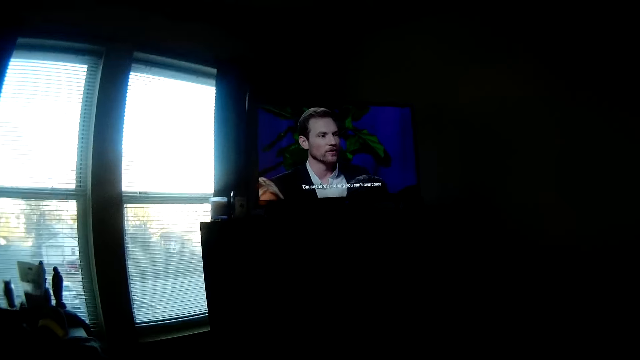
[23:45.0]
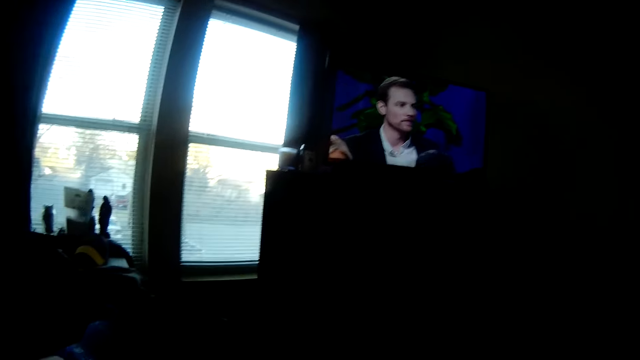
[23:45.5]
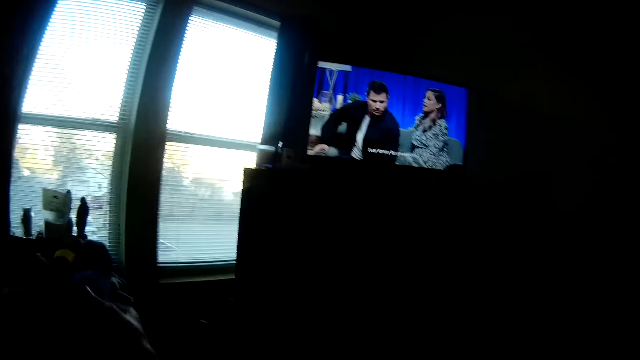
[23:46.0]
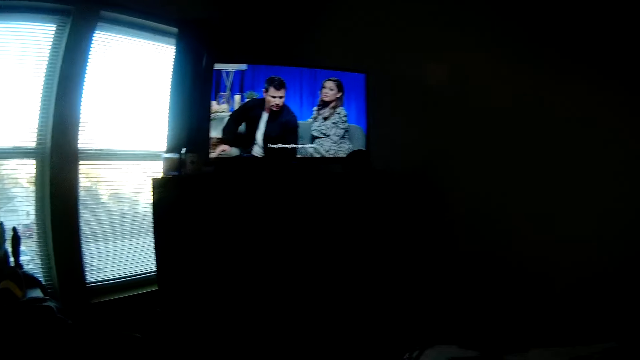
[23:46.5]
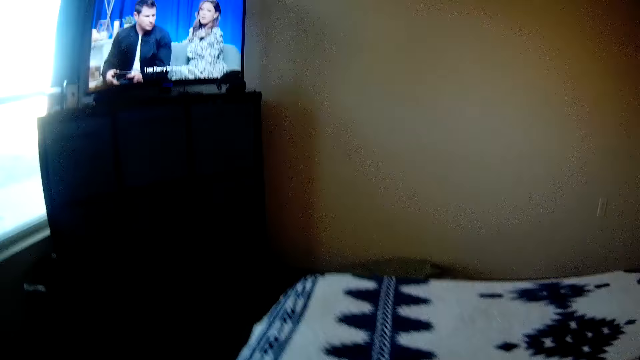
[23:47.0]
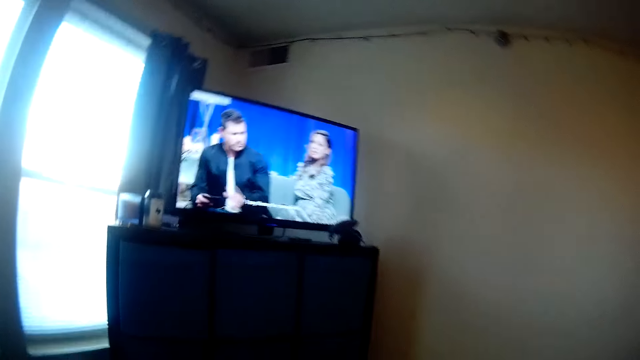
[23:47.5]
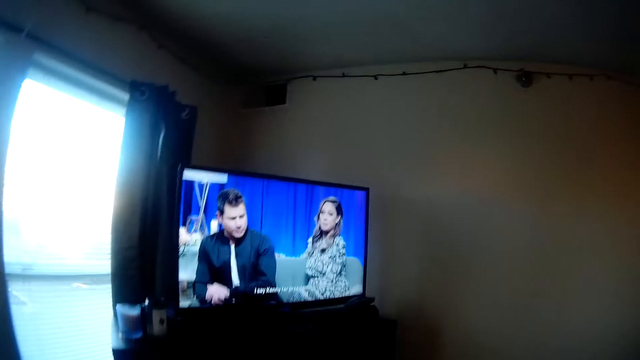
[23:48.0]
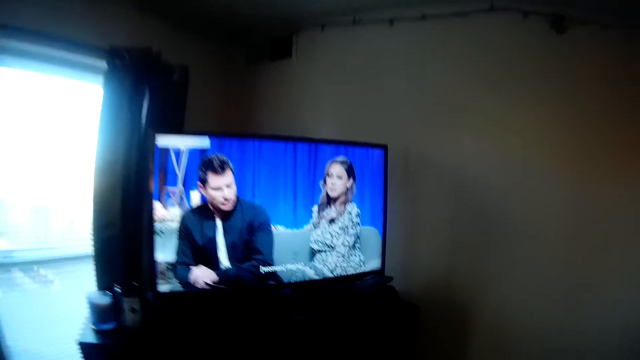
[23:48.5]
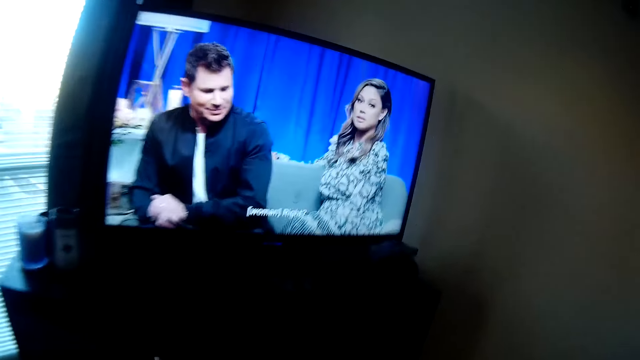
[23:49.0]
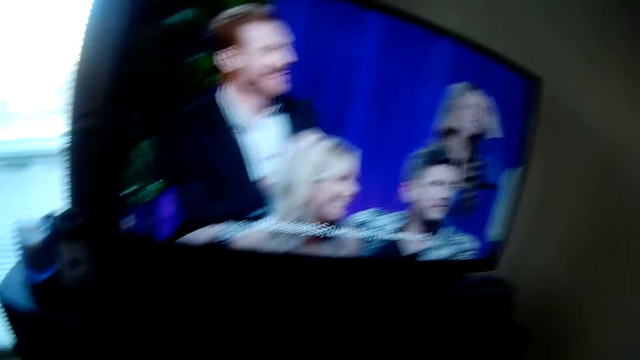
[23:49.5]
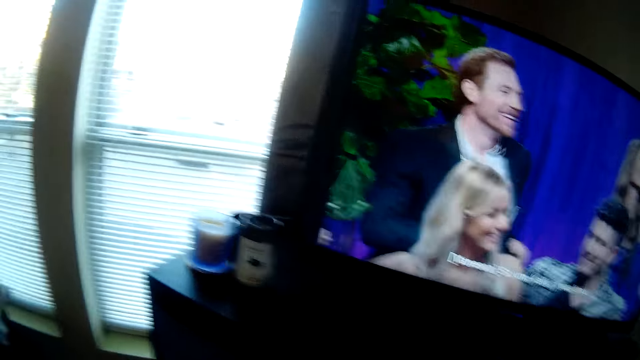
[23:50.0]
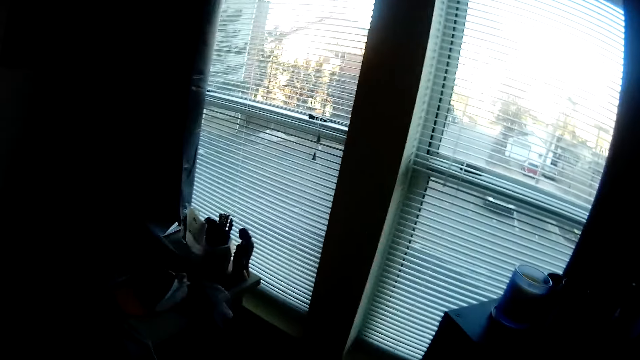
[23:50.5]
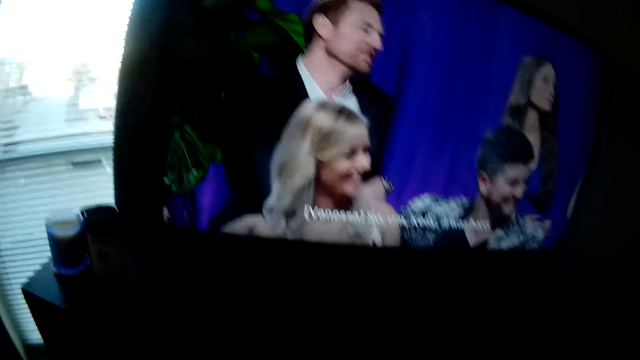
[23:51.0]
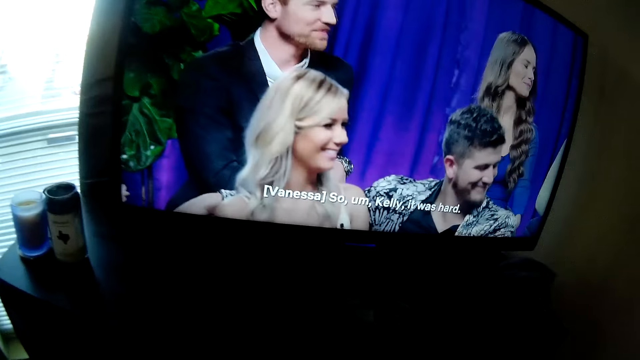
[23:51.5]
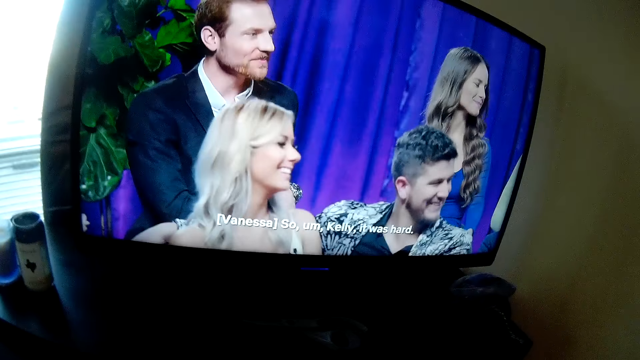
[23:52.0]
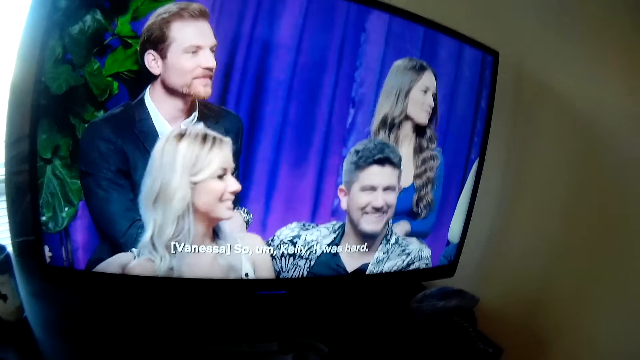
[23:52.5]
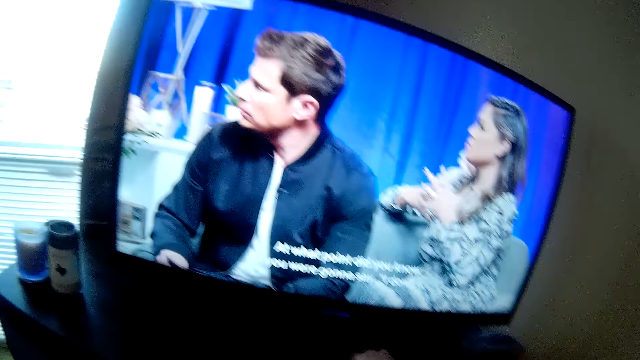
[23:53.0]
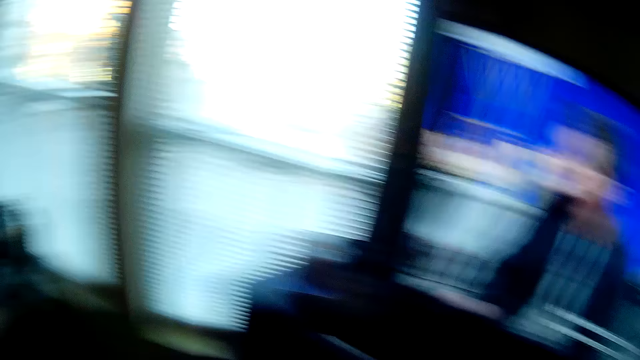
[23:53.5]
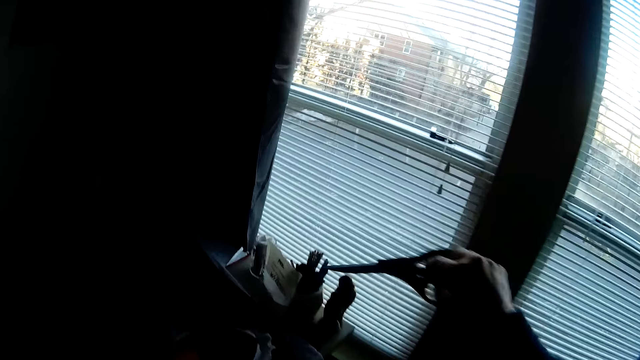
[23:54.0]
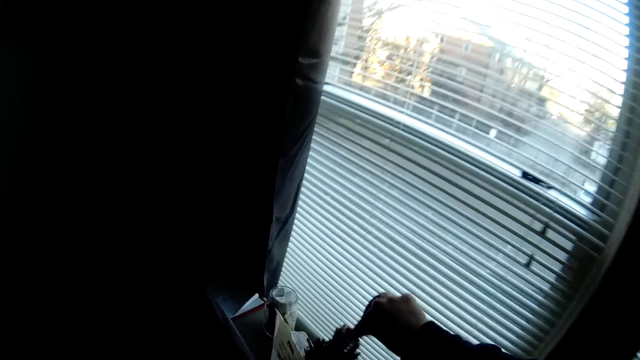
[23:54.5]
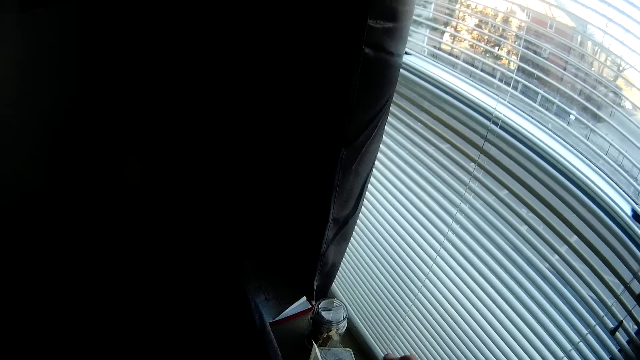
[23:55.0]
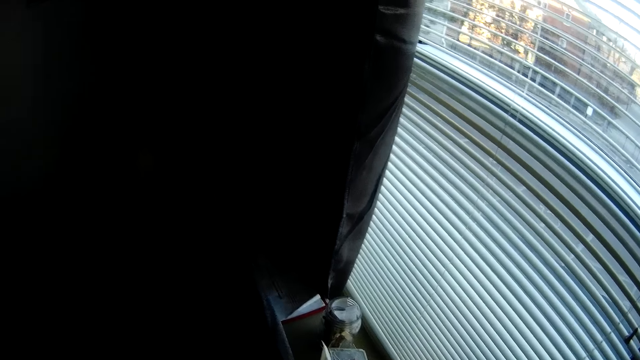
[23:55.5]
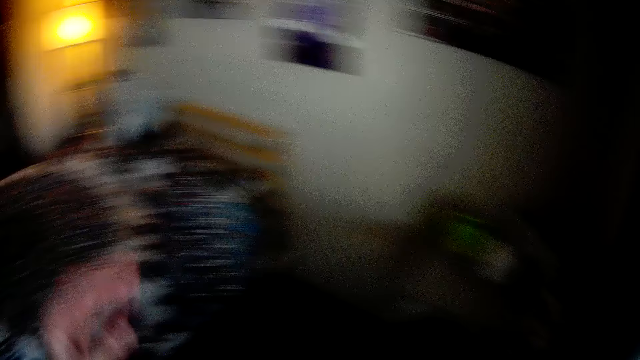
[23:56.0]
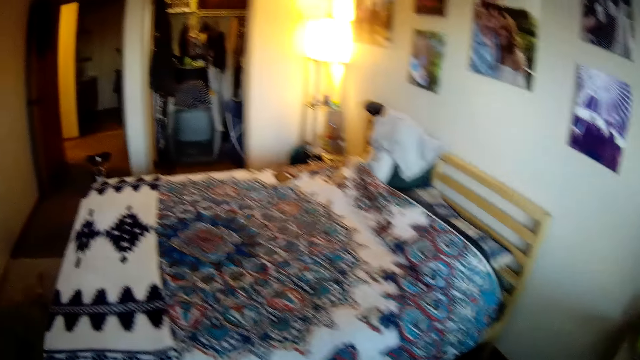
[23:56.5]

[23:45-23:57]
The camera wearer watches television. He walks around the house. He stands to his feet. He moves a pair of scissors inside a container. He turns around and holds something.
